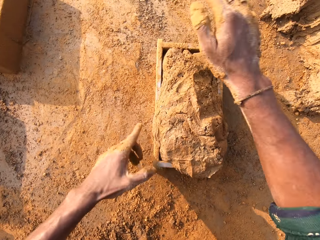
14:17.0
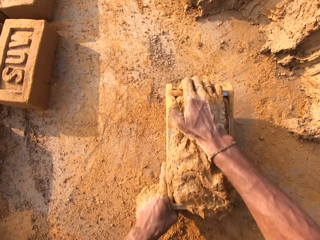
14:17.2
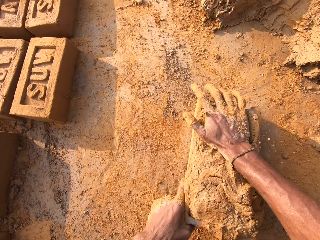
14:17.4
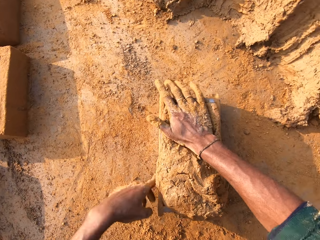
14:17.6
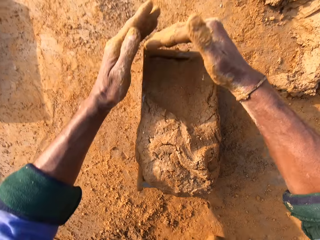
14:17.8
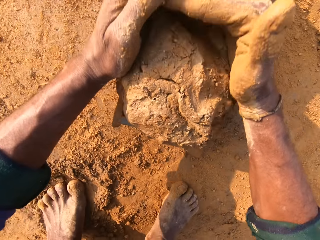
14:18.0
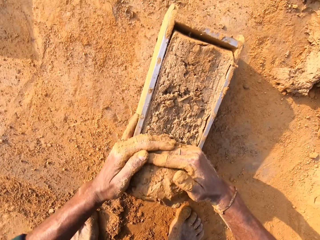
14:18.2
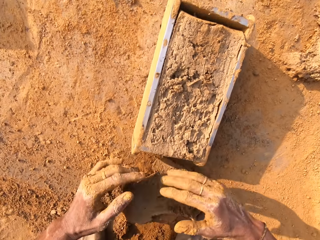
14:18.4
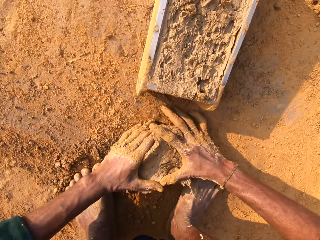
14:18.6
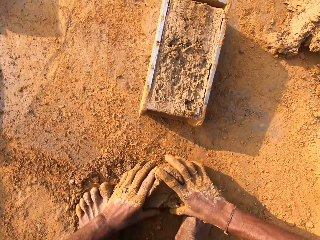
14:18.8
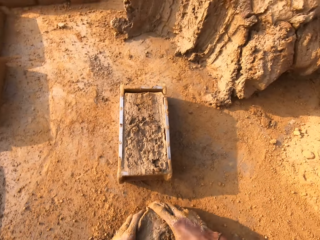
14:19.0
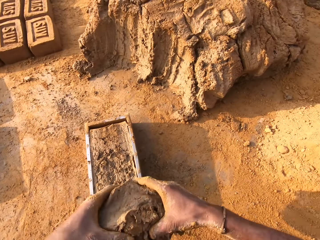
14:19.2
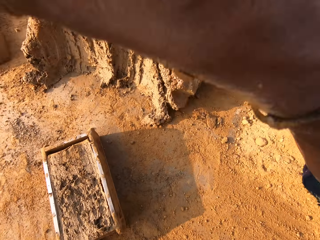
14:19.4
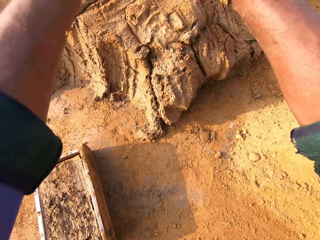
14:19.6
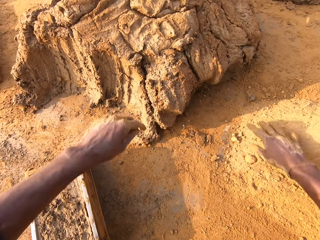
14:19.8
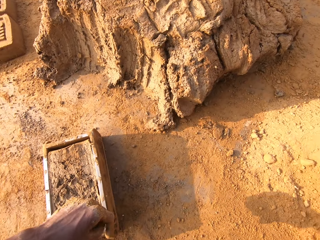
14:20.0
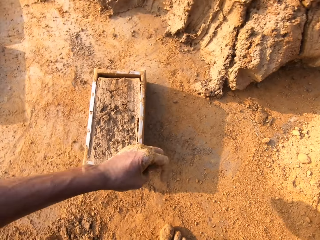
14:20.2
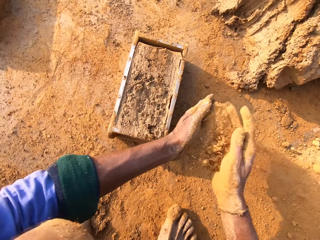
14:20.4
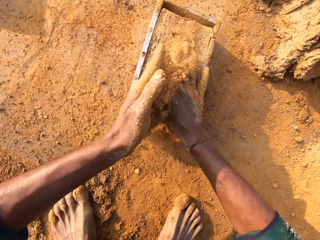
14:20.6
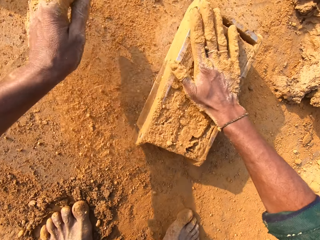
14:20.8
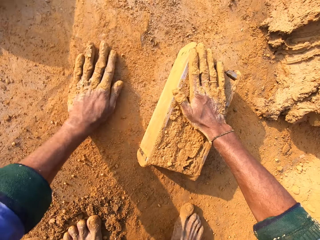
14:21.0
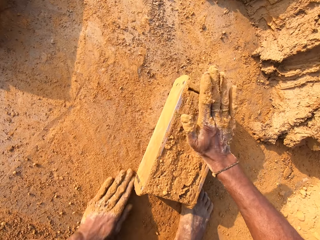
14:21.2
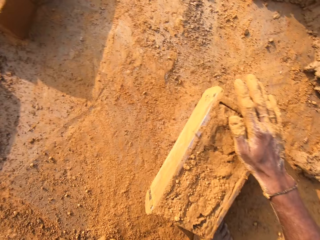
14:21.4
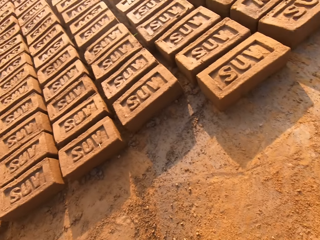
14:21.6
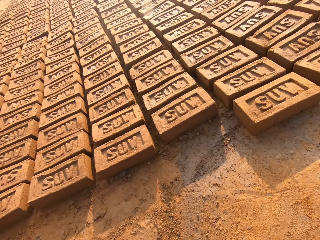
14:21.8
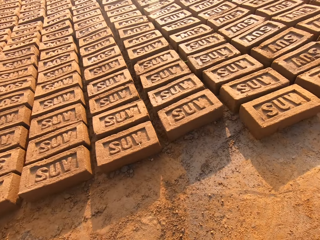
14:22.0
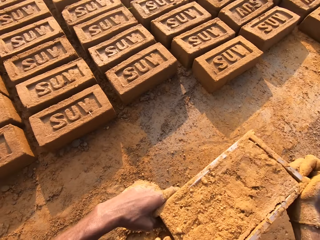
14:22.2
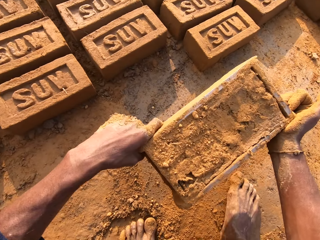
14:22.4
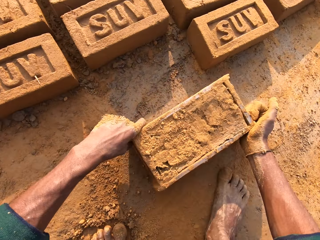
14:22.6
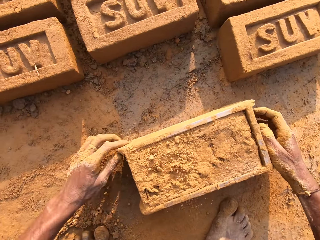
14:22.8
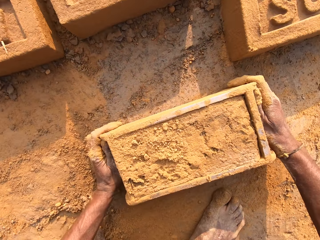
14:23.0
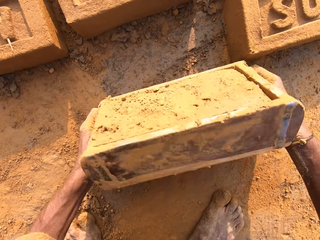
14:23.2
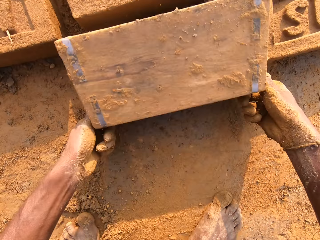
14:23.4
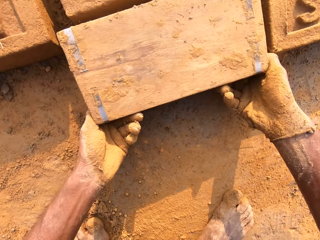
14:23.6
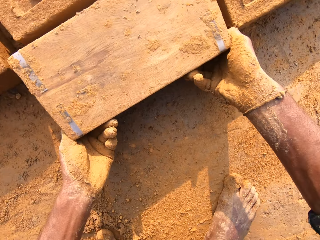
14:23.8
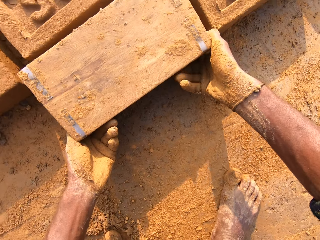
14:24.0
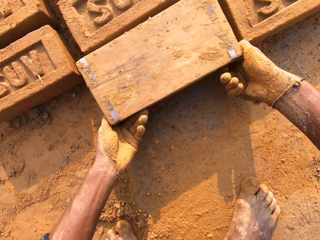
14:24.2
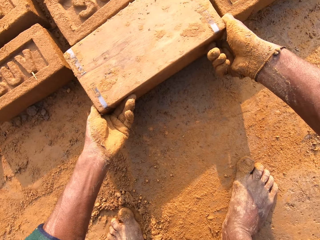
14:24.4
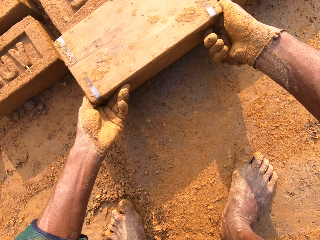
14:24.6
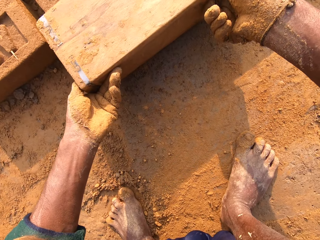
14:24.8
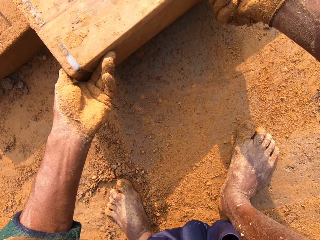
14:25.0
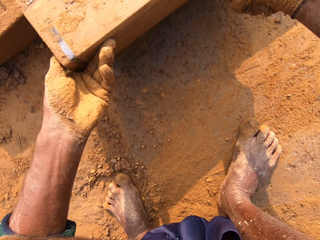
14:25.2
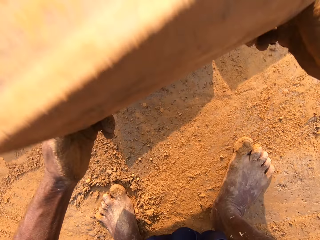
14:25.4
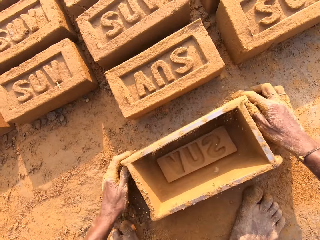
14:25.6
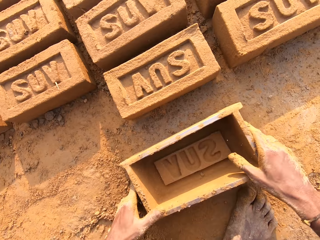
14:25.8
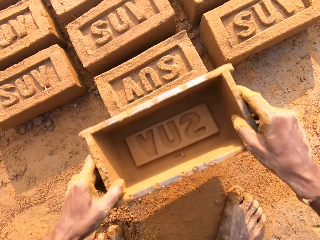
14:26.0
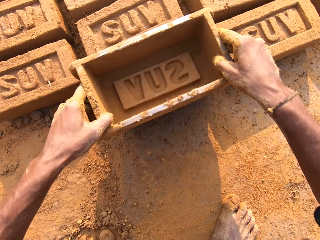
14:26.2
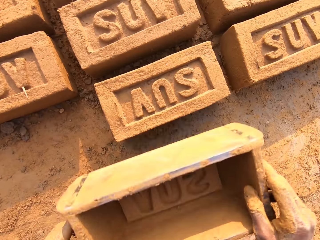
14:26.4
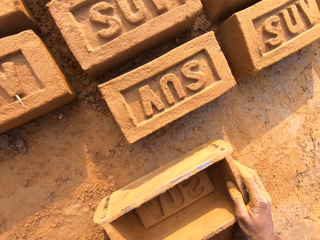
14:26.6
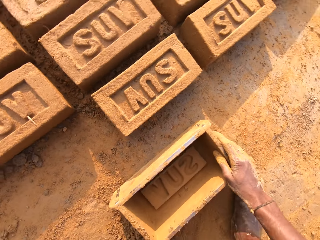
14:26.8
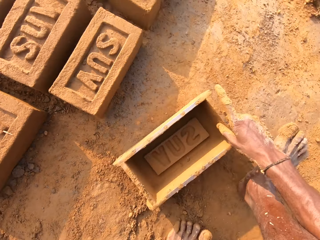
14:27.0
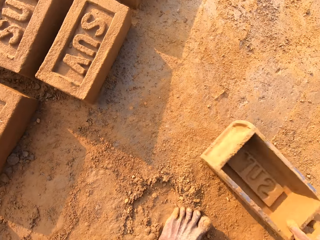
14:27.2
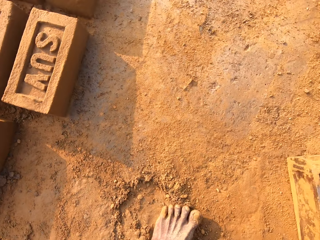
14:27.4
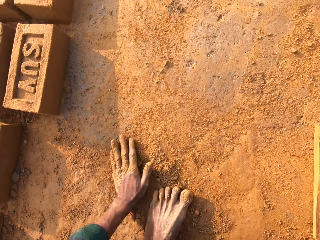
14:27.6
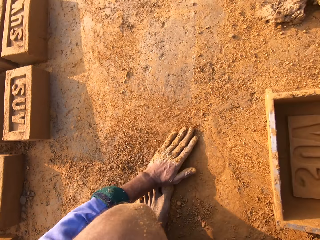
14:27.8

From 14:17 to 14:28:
The camera wearer stamps the hand to the mud. They level the mud in the plate. They remove clay from the clay molding box. They throw the excess mud to the heap. They pick up soil and pour the soil on the mud. They carry the plate. They flip the clay molding box on the ground. They stamp the mud with the plate.

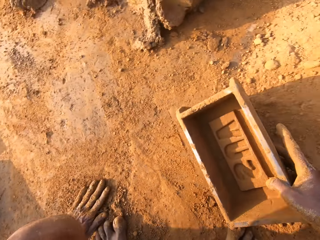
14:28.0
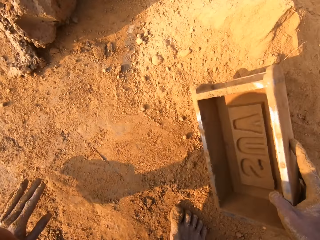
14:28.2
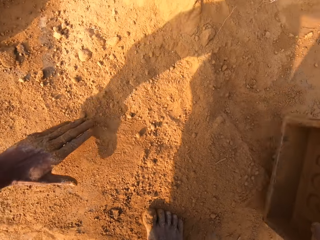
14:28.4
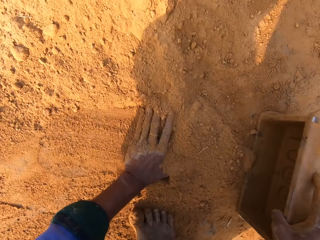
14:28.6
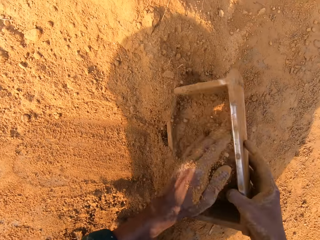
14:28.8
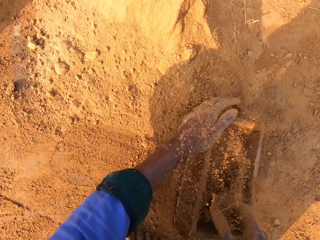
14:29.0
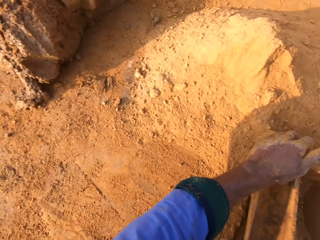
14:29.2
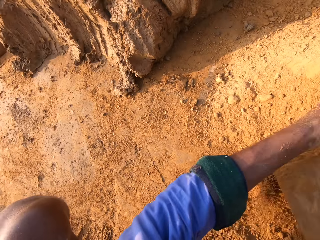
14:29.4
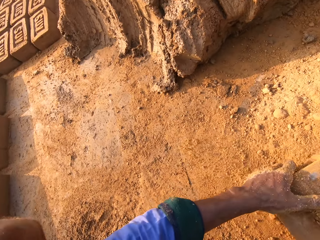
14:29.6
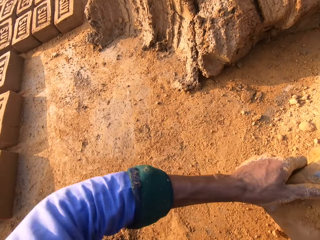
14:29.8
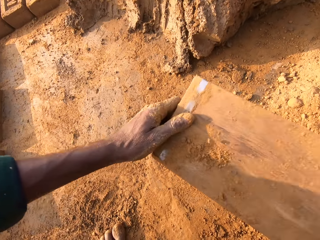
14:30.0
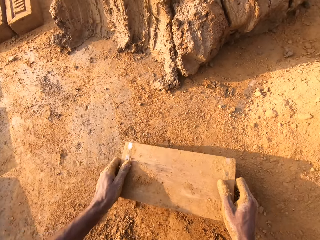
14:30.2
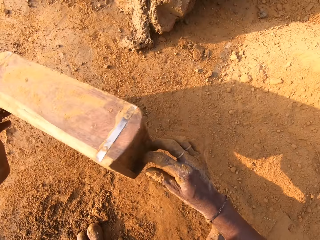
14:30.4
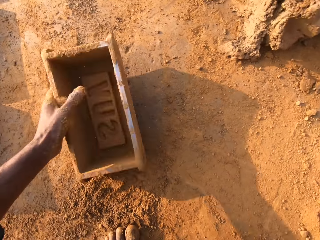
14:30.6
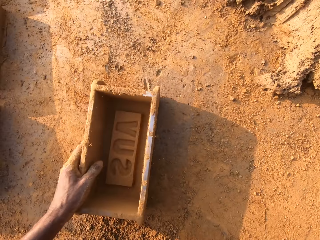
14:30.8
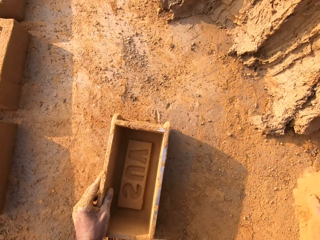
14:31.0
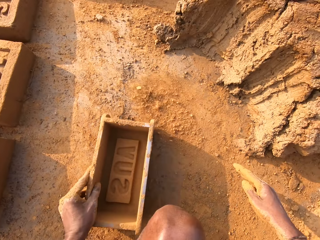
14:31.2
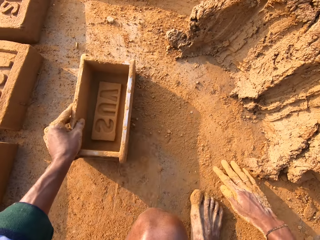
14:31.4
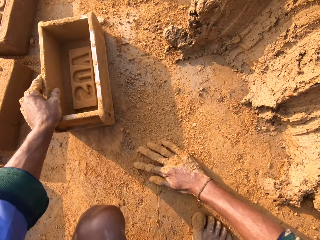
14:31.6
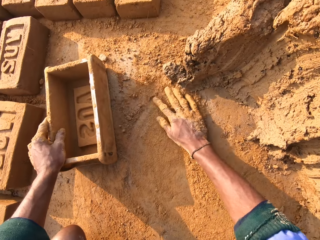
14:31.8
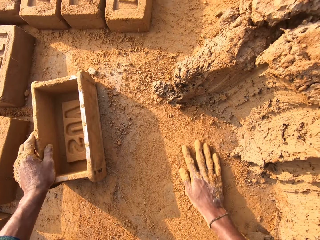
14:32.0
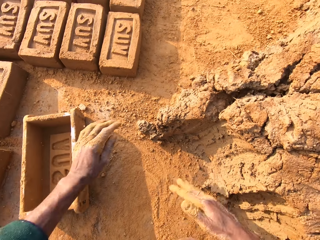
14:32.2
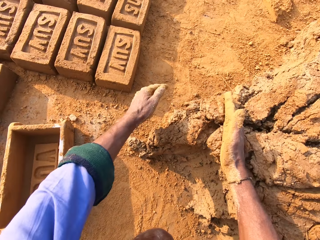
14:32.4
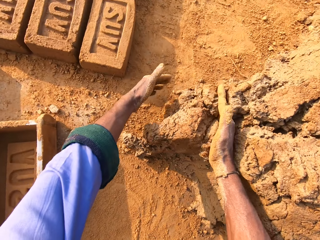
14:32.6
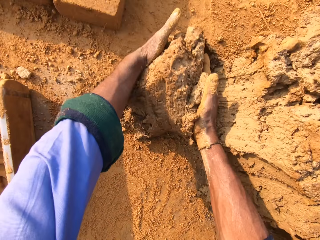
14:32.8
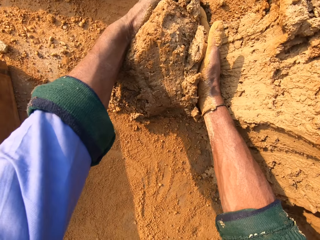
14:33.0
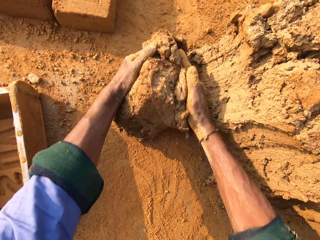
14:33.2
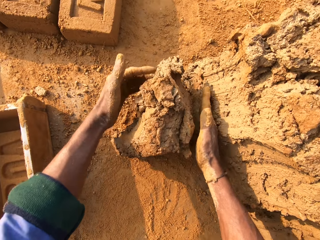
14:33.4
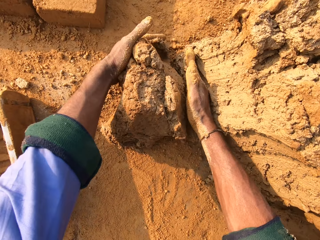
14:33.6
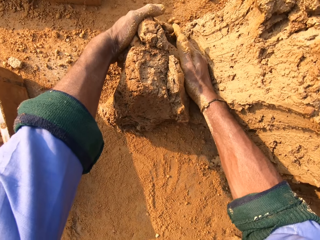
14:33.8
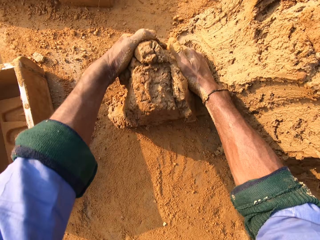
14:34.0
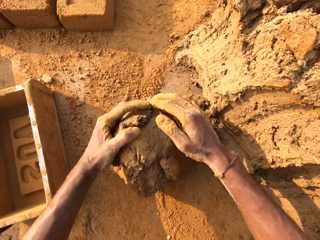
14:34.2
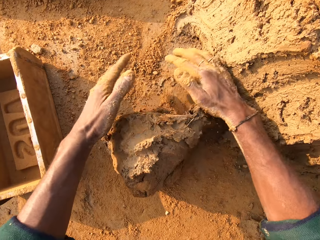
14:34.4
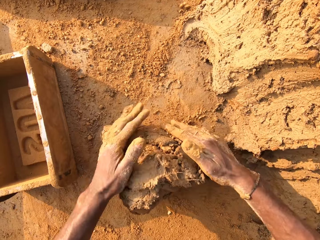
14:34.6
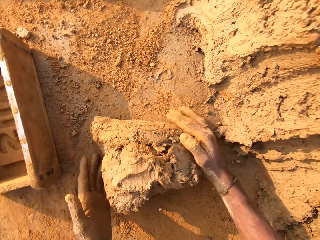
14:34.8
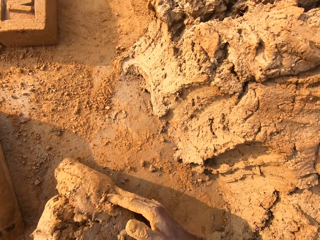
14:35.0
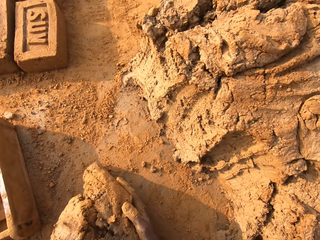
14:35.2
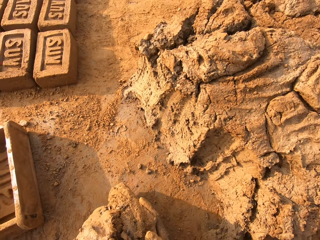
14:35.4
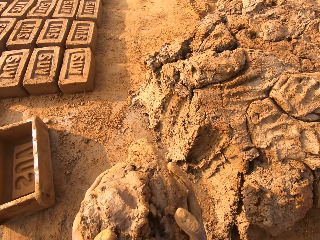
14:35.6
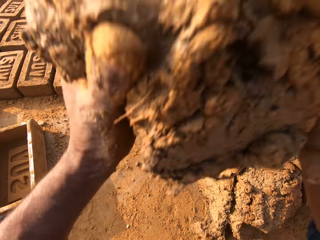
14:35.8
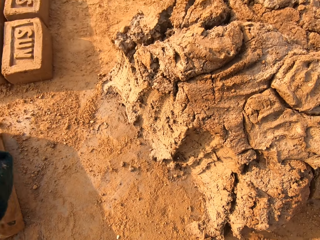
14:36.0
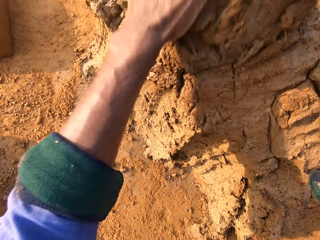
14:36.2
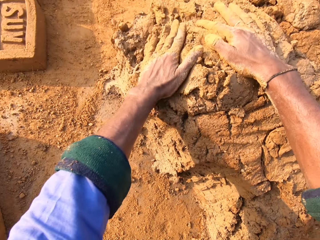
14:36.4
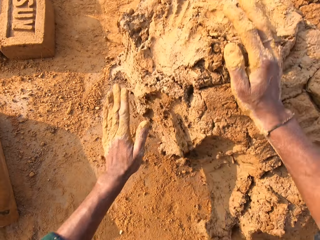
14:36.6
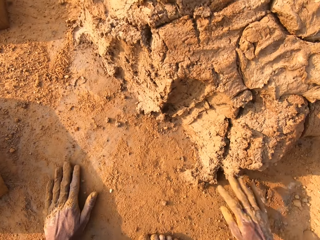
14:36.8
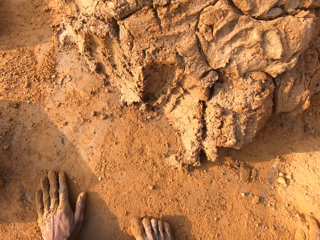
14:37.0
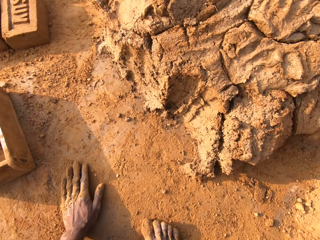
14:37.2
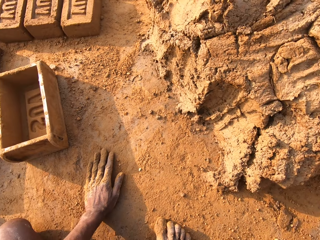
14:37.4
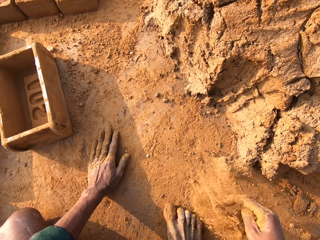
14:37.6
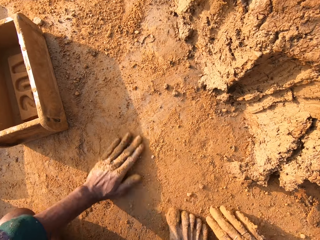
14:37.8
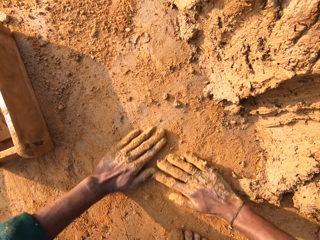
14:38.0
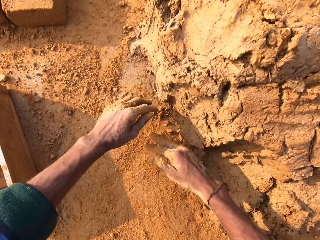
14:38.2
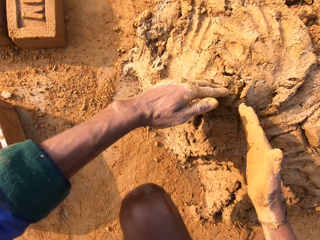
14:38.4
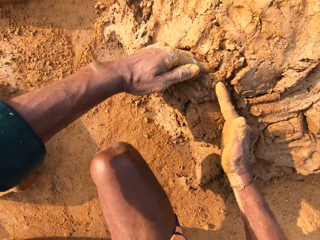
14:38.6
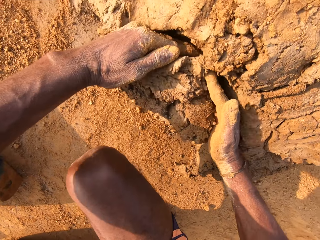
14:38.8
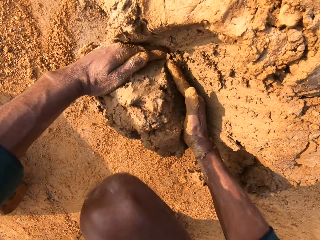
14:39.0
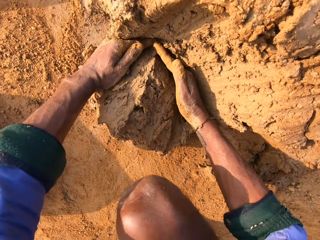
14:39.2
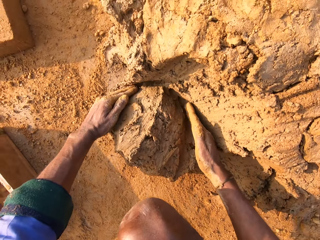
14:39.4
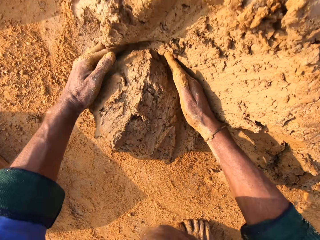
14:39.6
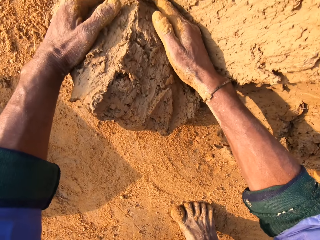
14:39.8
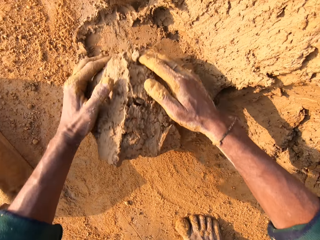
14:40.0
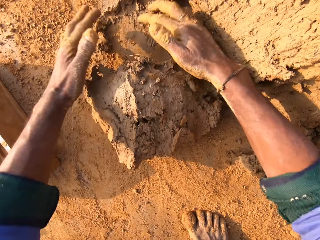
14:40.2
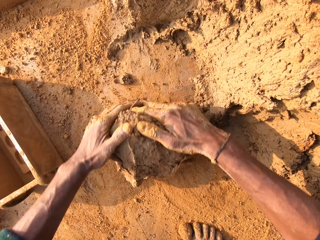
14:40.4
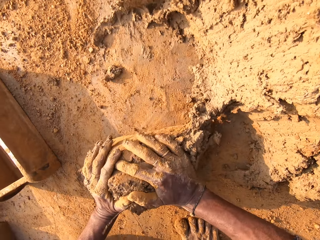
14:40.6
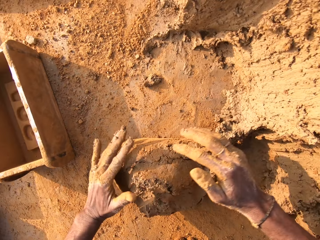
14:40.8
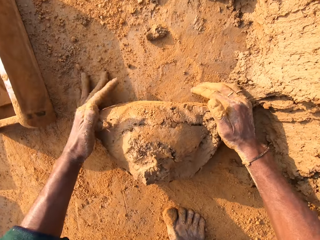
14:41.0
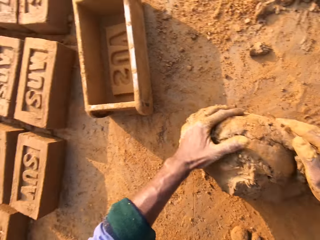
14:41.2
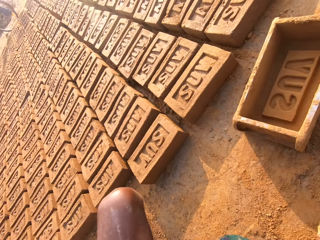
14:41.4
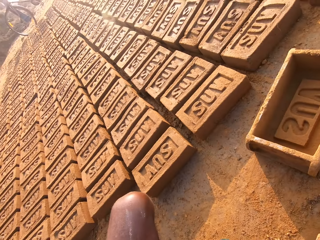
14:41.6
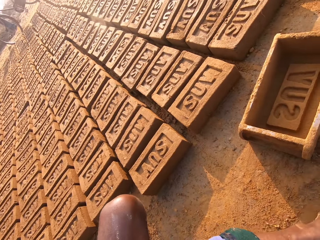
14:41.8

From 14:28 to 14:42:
The camera wearer puts soil in the plate. They scoop soil in the clay molding box. They pour the soil on the ground. They rub the hand on the soil. They scoop mud from the heap with hands. They knead the mud. They throw the mud to the heap. They rub the hand on the soil. They scoop mud from the heap with hands. They knead the mud with hands.
